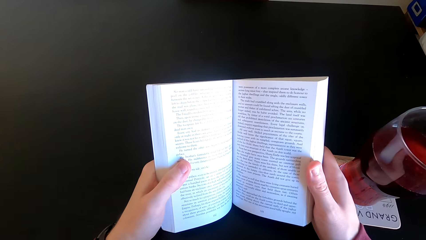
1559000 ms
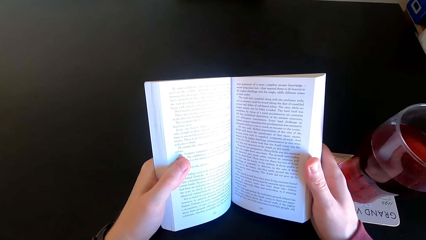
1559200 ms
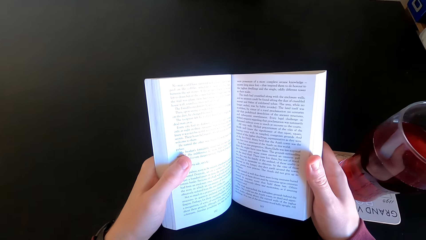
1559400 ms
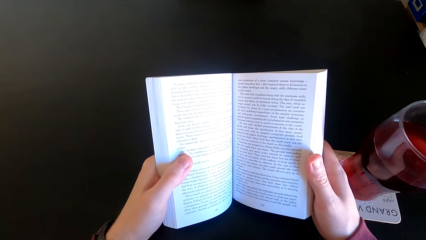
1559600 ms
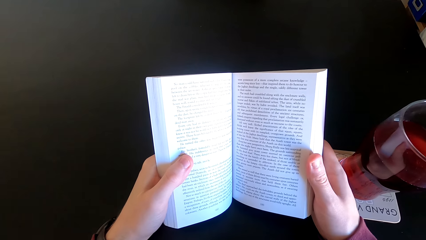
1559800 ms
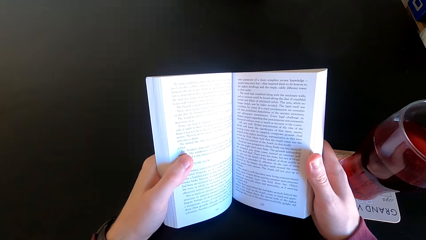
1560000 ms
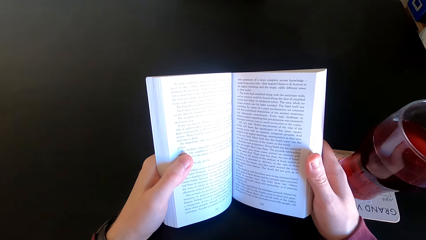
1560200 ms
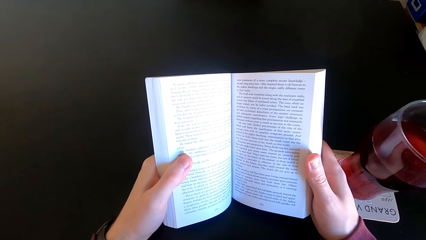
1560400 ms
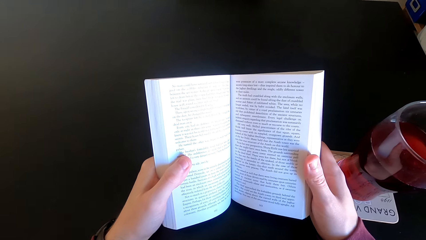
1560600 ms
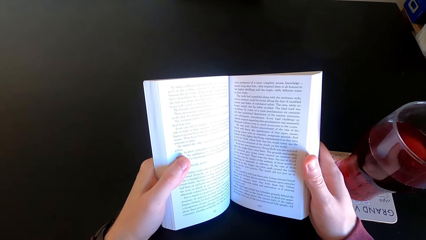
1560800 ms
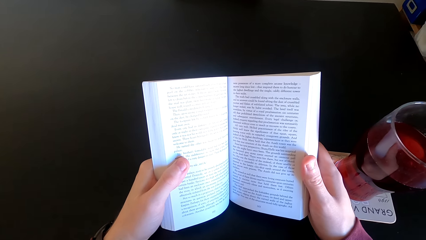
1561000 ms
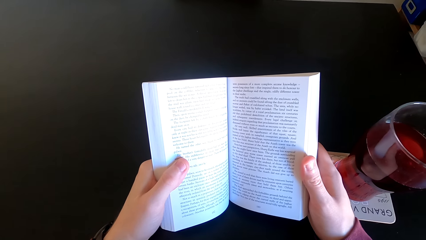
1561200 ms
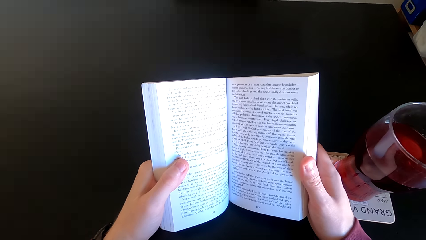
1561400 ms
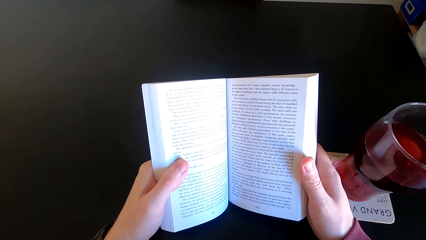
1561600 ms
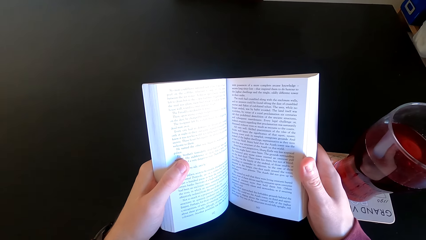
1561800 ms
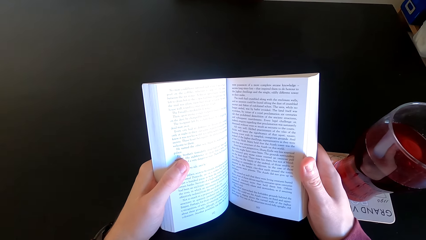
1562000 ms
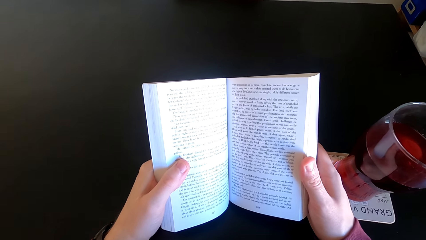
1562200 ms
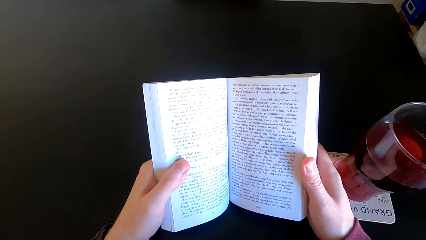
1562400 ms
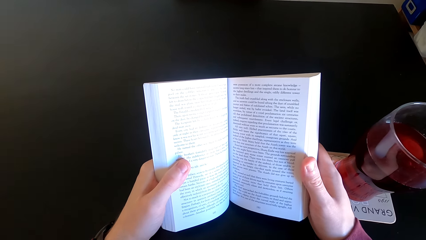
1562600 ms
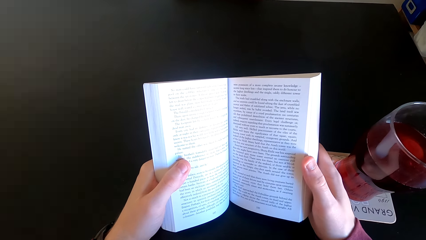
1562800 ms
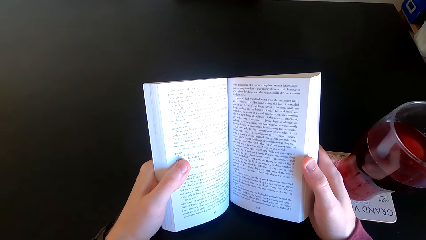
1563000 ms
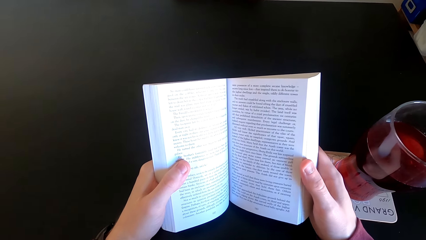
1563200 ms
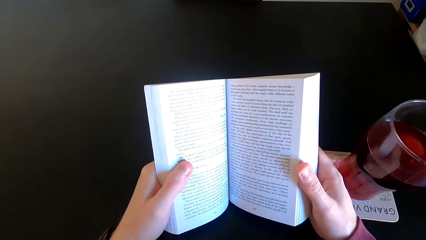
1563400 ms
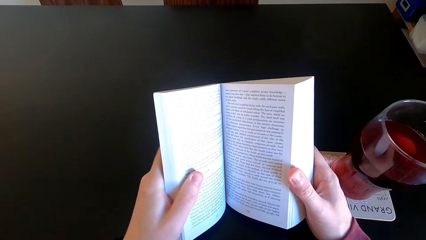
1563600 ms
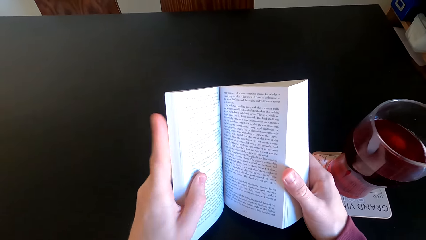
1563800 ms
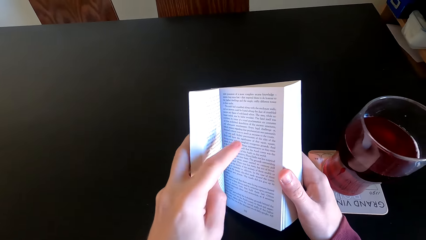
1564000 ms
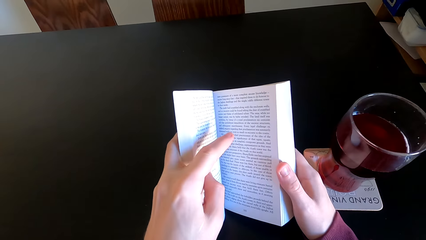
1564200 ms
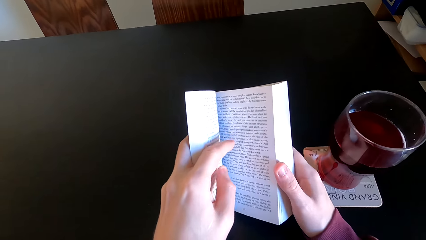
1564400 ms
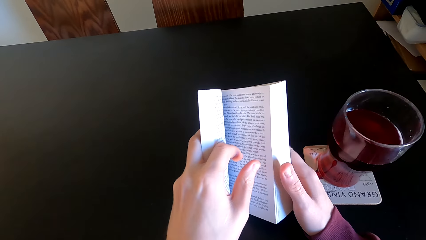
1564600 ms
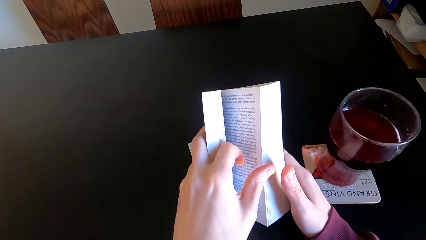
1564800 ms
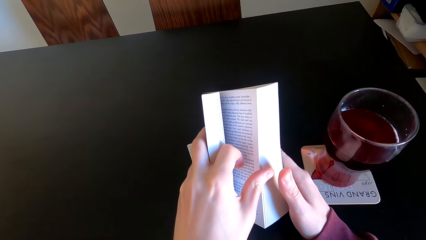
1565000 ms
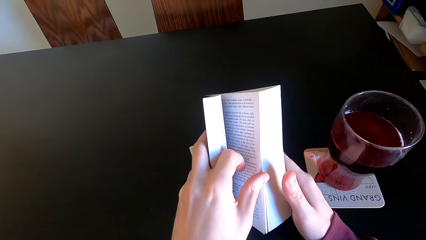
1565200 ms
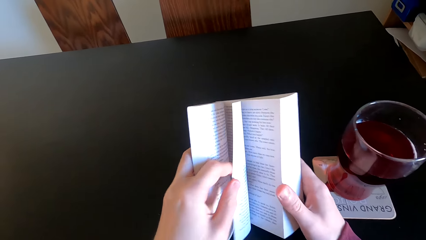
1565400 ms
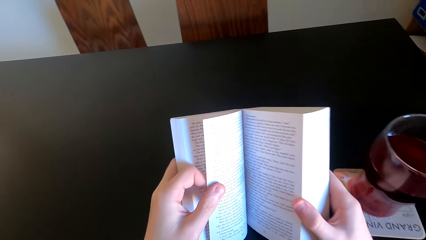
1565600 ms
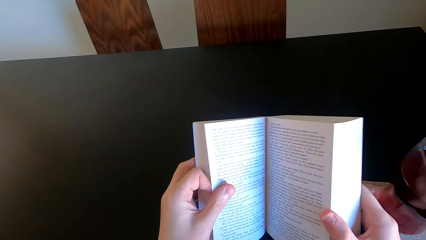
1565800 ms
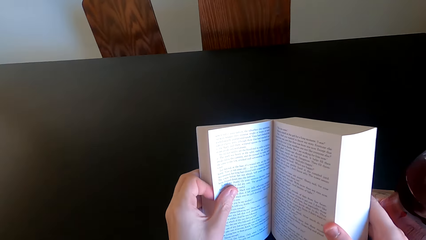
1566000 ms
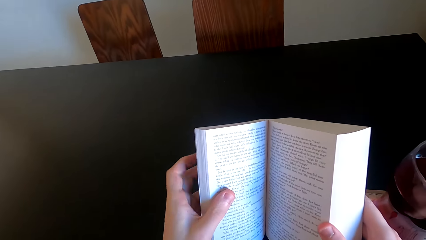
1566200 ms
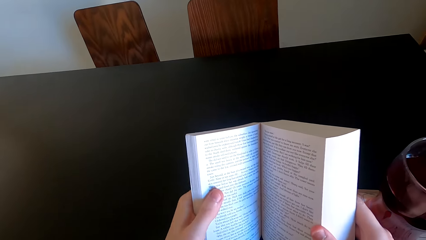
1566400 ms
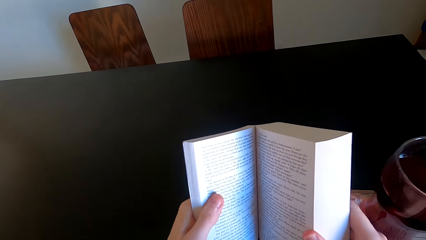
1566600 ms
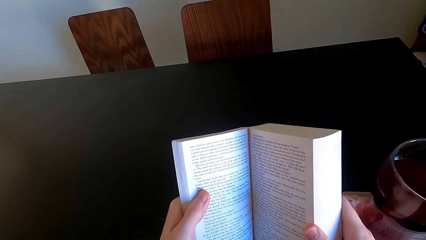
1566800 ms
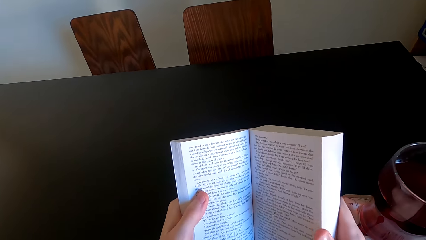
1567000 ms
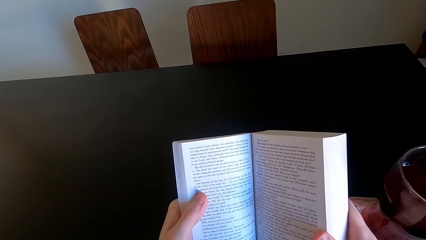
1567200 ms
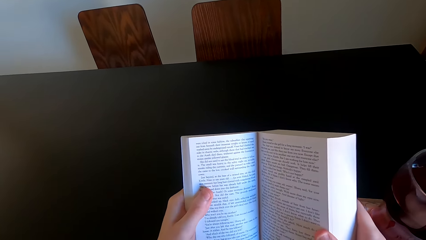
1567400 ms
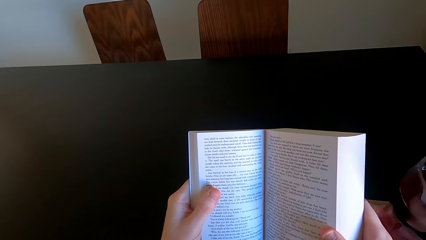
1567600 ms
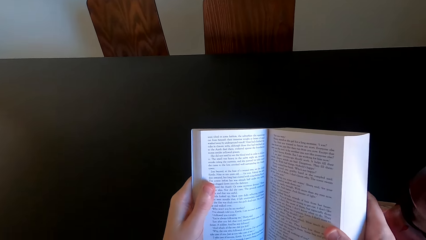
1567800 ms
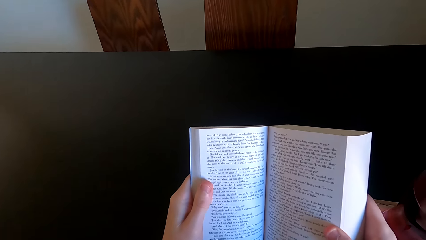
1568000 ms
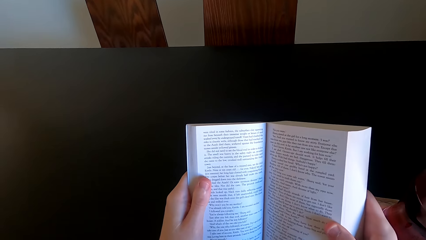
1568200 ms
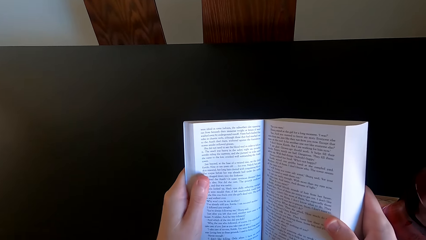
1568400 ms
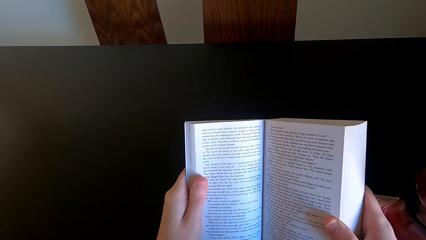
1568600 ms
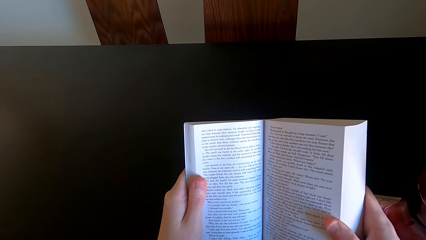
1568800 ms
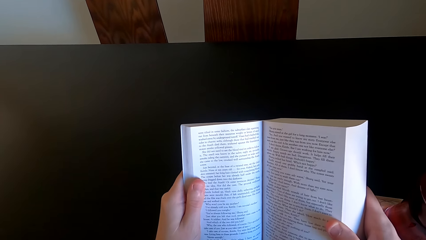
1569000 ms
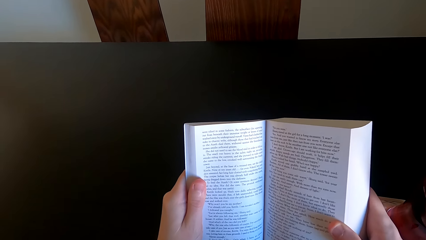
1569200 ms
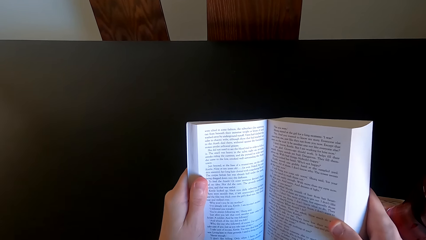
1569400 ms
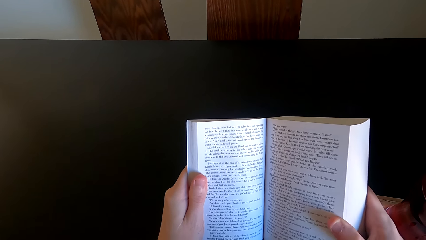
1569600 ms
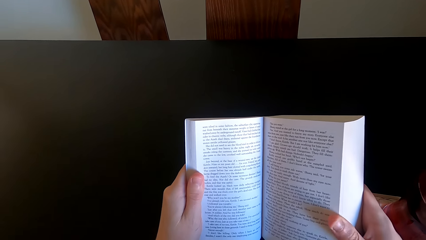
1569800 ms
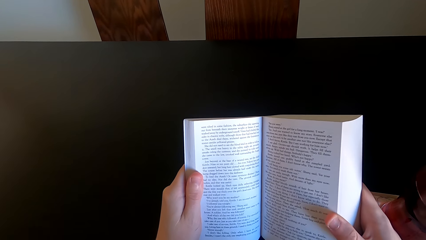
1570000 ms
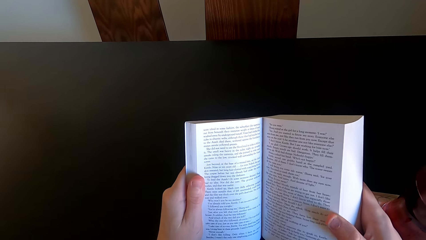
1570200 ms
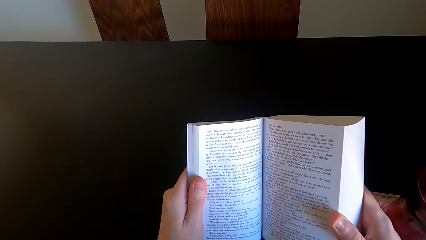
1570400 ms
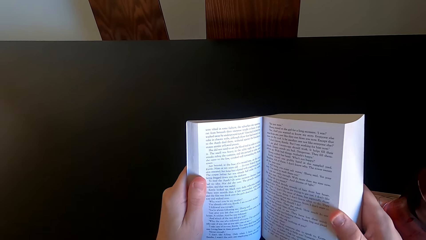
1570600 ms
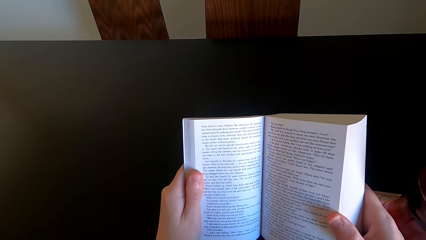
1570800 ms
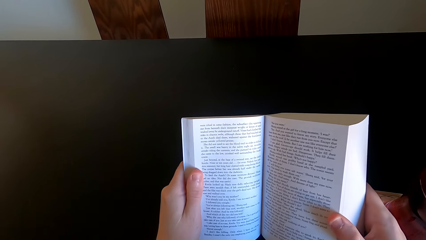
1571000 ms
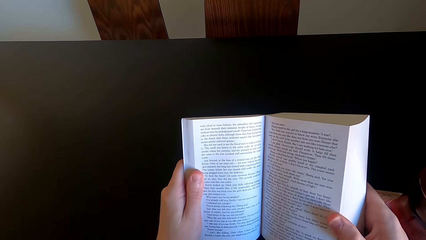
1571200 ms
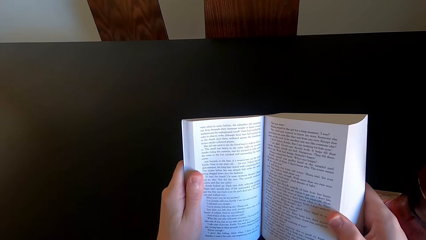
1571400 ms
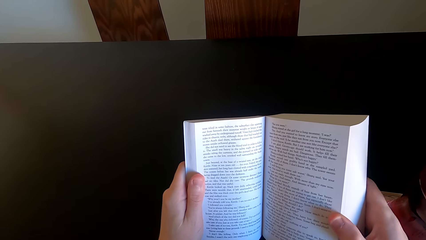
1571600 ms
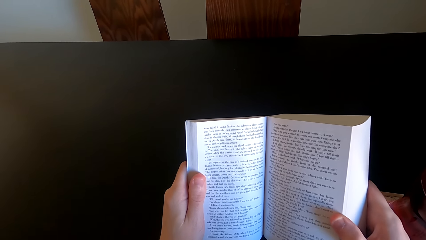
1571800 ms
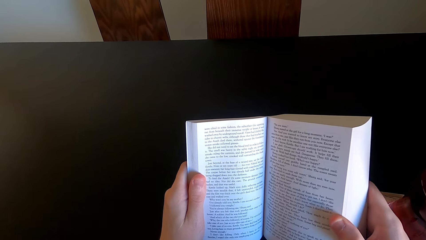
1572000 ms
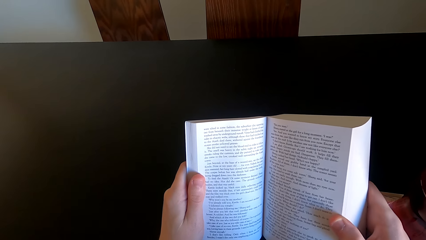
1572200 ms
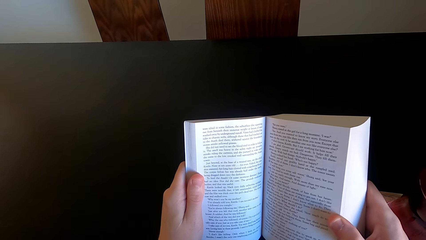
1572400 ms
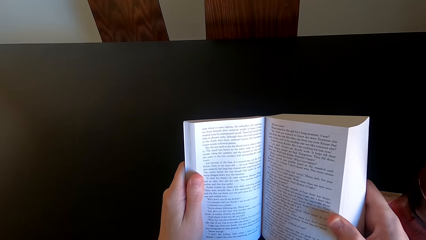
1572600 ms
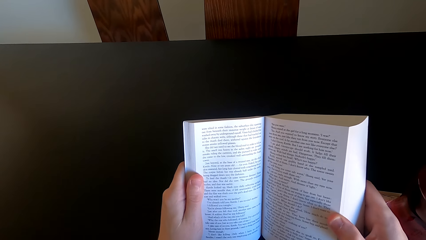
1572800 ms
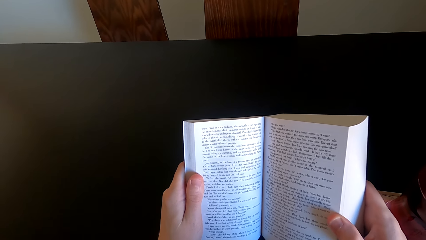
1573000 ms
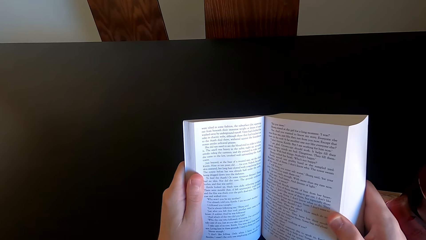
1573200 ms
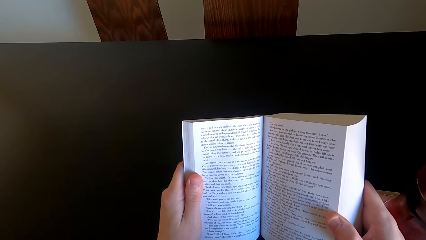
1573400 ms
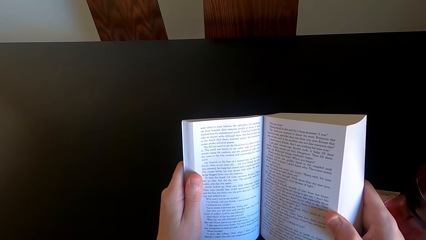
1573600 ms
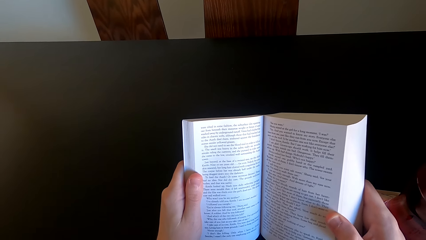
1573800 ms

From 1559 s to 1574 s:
The camera wearer opens another page of the book. They continue to read the novel book.
